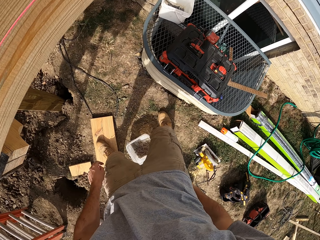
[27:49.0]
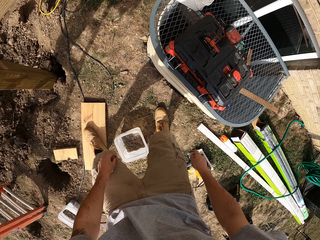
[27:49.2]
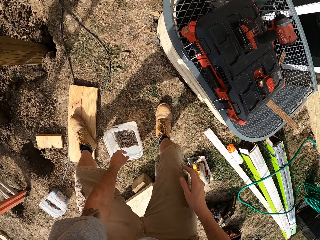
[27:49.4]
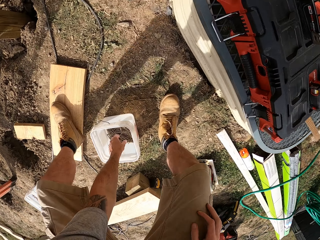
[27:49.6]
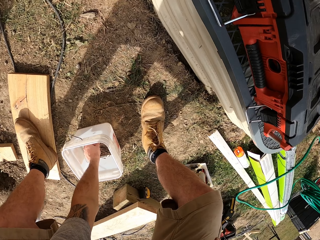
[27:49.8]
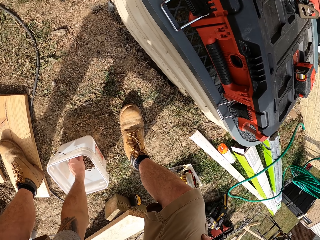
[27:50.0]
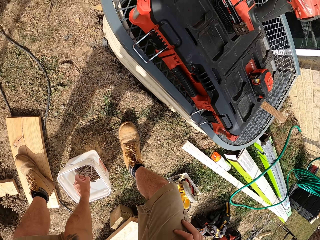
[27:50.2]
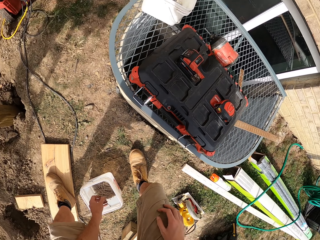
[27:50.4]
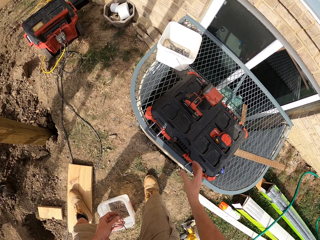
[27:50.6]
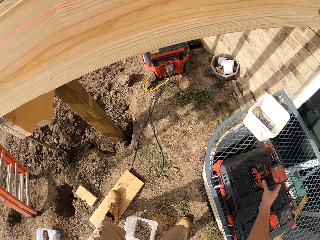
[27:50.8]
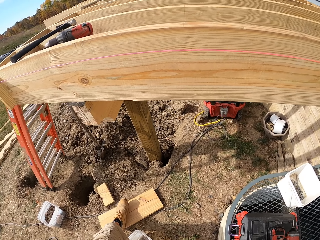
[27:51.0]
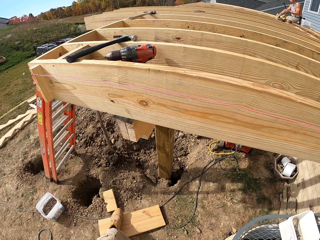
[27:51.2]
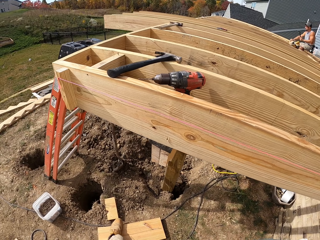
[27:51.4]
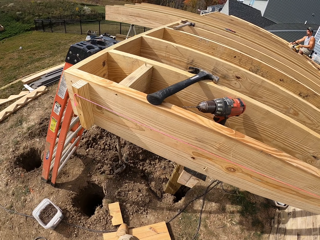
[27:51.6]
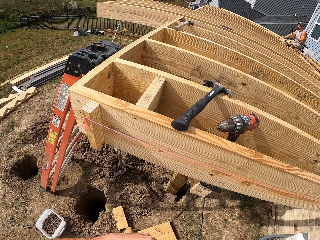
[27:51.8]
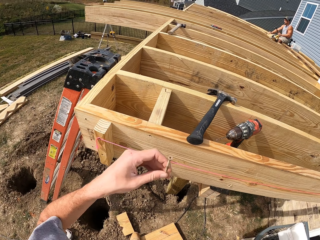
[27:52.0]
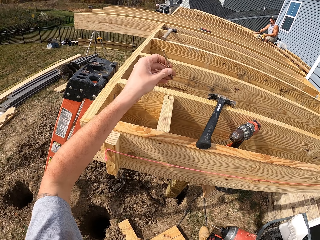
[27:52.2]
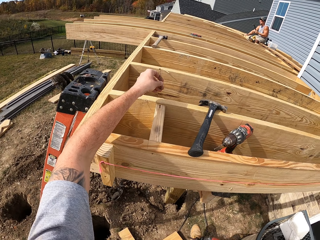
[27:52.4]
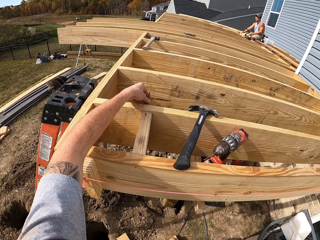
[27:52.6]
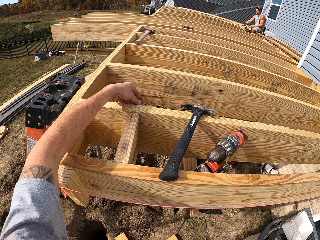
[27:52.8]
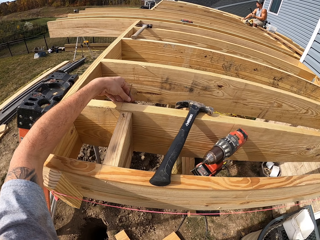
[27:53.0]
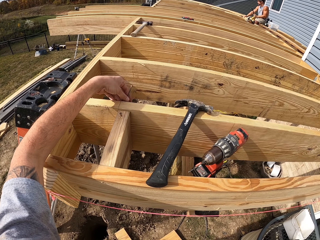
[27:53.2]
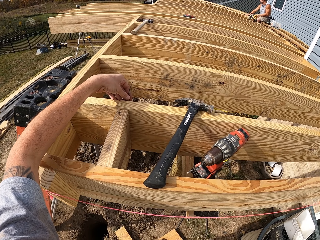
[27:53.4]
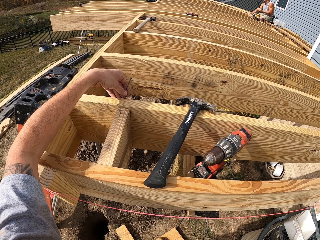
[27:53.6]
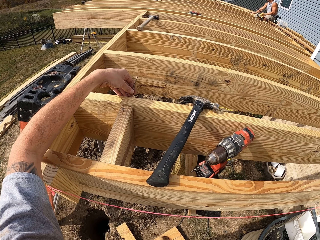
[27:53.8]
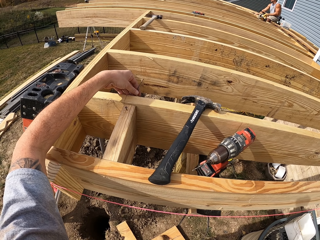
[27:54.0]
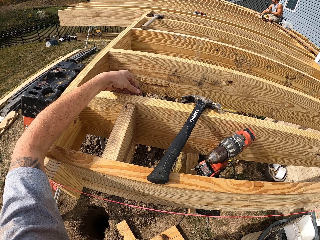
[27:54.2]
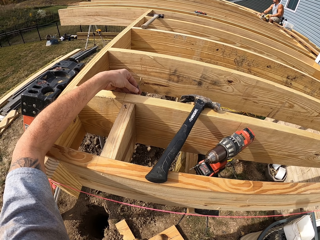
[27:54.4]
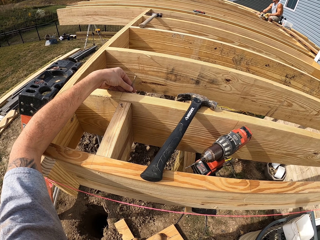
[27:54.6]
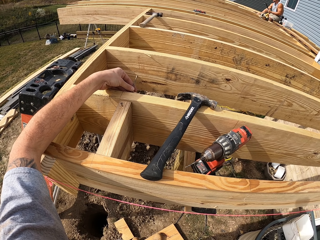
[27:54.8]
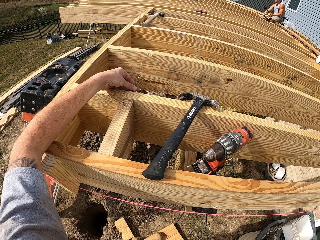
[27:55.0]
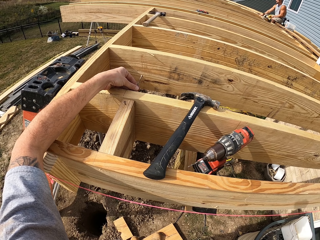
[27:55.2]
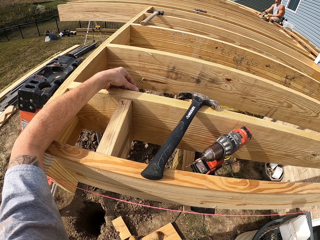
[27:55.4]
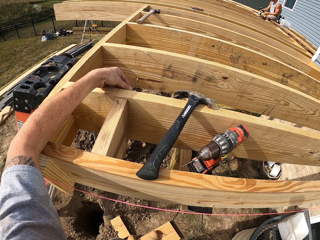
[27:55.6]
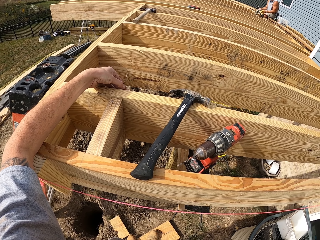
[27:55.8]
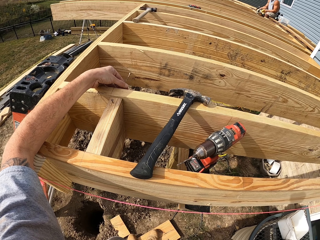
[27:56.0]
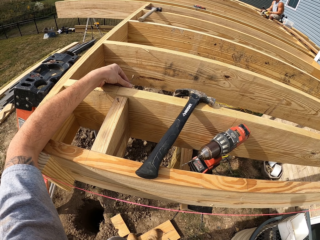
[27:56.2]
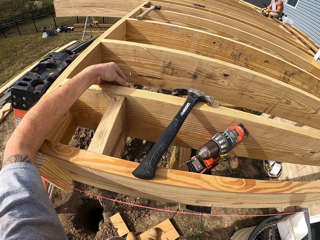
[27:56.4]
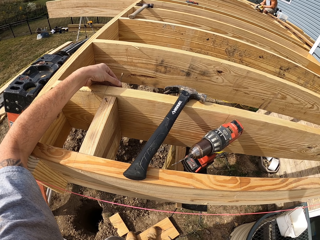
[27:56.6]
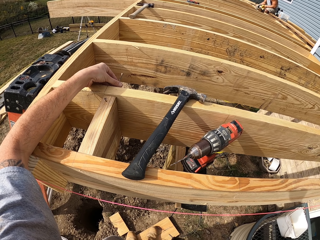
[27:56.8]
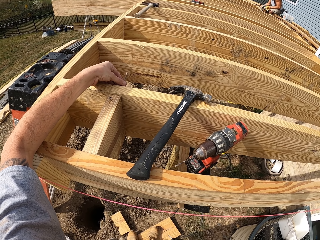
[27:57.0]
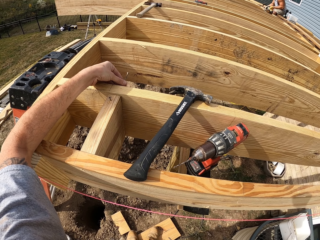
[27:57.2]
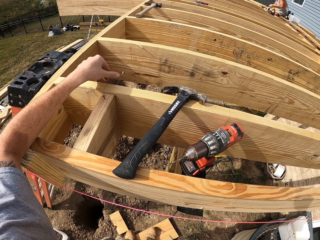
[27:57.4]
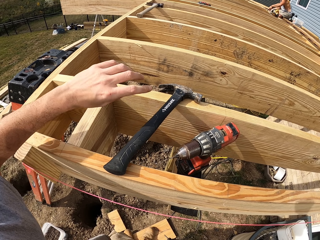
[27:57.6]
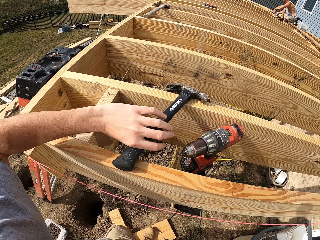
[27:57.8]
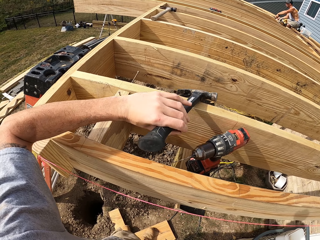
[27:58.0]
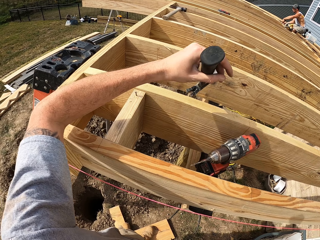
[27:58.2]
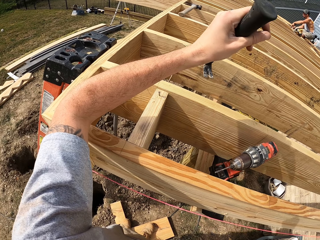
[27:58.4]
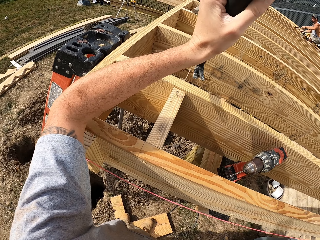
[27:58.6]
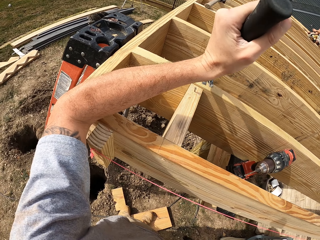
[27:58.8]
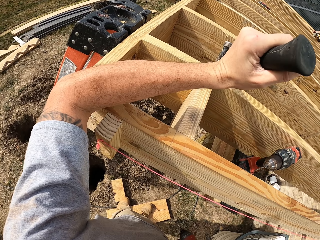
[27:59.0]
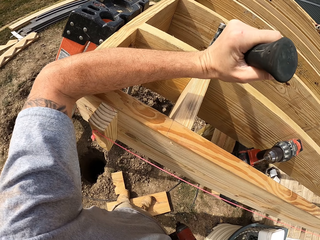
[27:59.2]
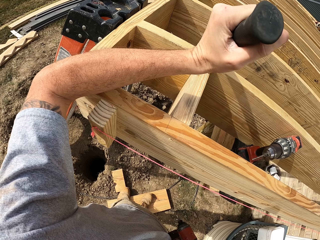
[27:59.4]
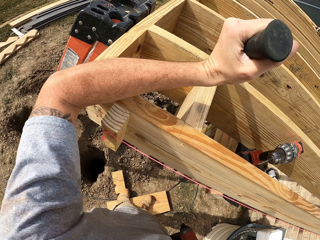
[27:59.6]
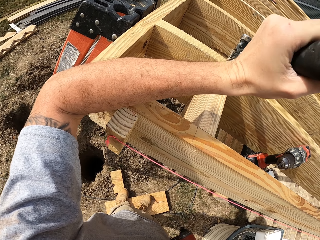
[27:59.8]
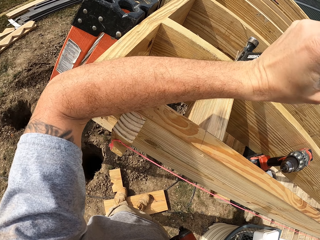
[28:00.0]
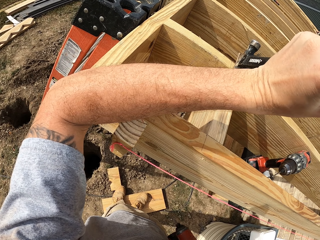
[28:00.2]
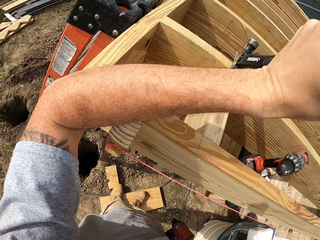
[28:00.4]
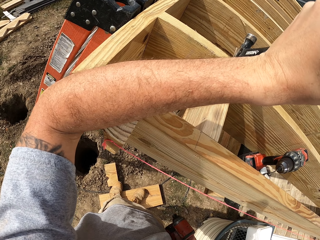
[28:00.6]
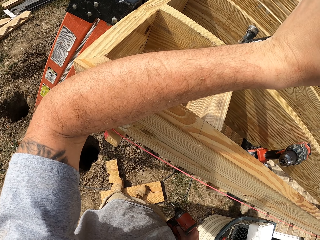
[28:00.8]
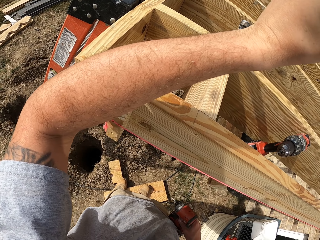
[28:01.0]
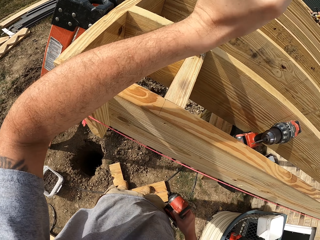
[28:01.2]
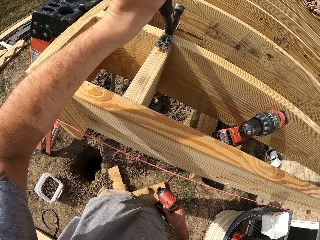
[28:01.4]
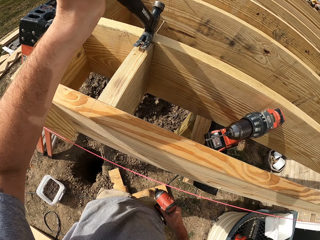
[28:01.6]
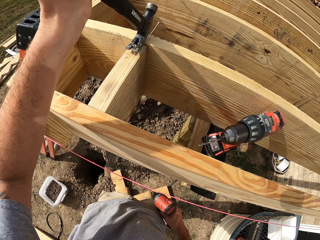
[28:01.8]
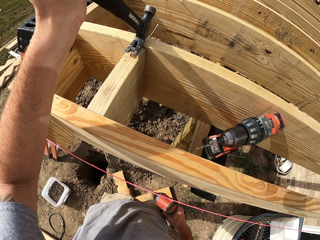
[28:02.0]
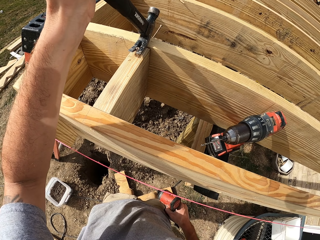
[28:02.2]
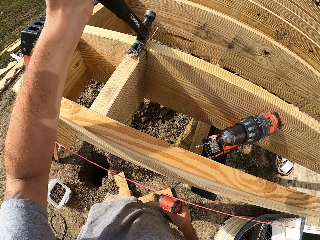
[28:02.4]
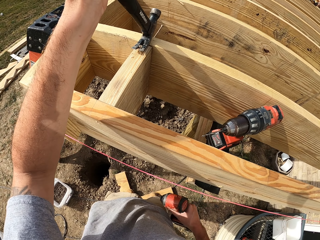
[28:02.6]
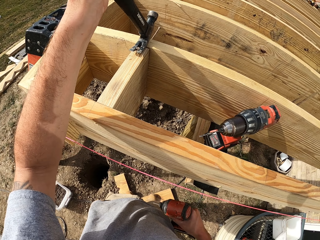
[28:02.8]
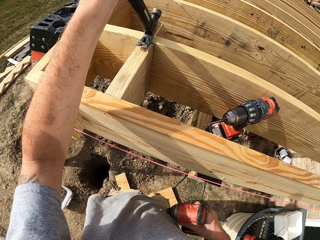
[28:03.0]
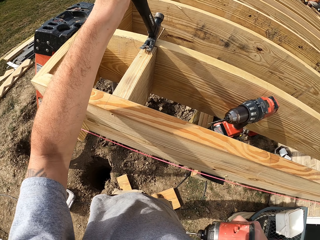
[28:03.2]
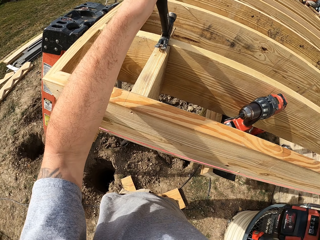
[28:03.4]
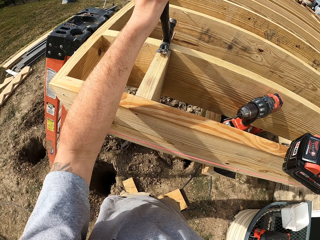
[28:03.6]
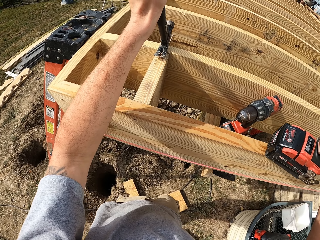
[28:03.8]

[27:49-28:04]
The camera wearer picks up nails. They fix the nails with the drill driver. They put a nail in the wood. They pick up a hammer. They pull a nail with the hammer.

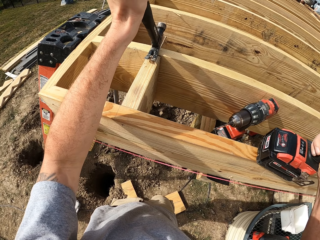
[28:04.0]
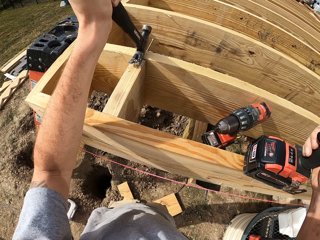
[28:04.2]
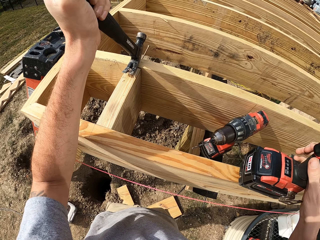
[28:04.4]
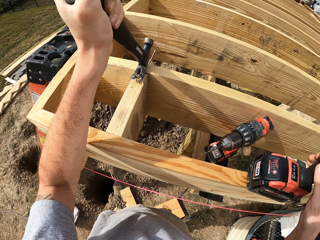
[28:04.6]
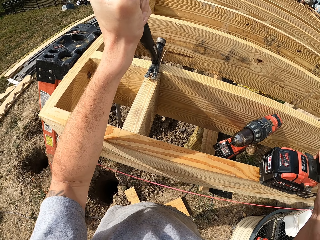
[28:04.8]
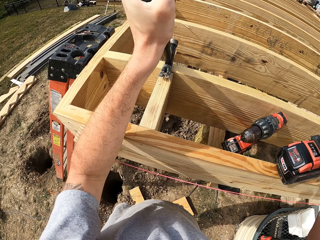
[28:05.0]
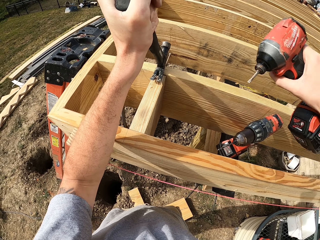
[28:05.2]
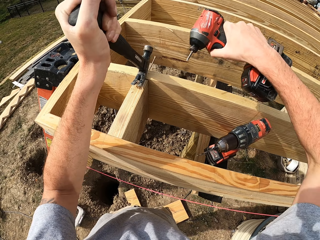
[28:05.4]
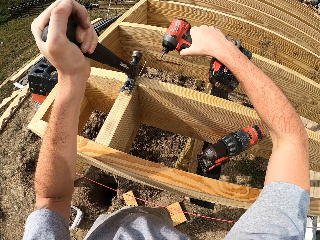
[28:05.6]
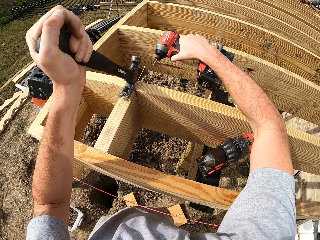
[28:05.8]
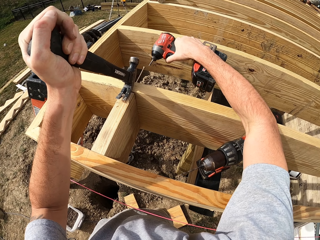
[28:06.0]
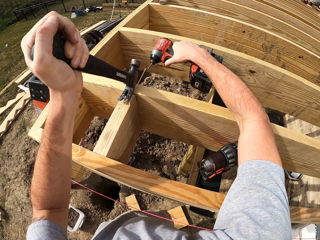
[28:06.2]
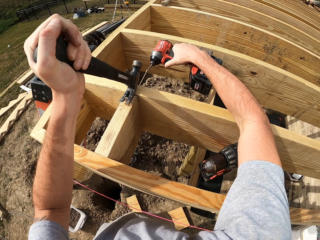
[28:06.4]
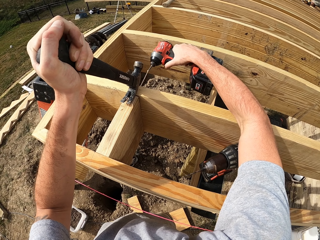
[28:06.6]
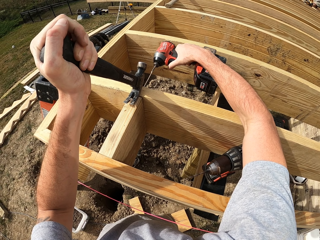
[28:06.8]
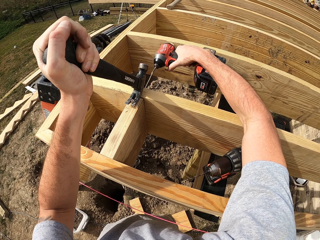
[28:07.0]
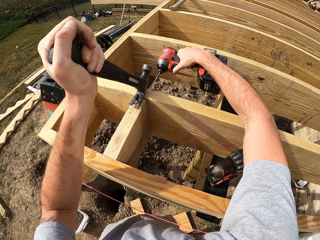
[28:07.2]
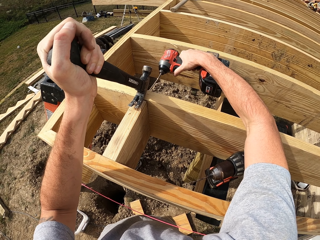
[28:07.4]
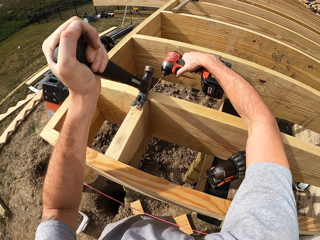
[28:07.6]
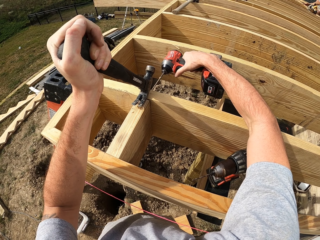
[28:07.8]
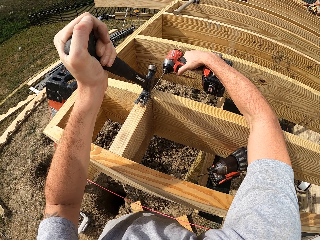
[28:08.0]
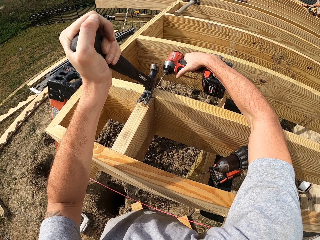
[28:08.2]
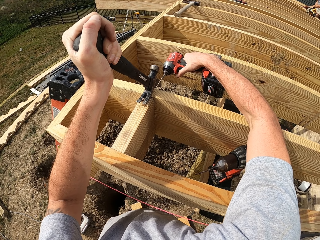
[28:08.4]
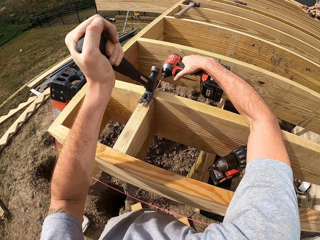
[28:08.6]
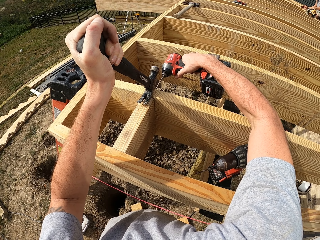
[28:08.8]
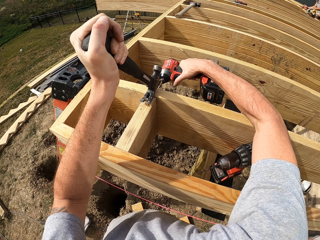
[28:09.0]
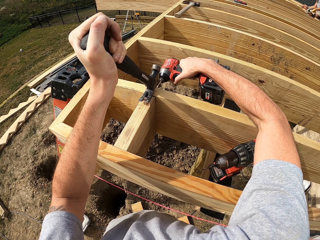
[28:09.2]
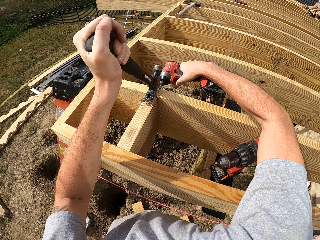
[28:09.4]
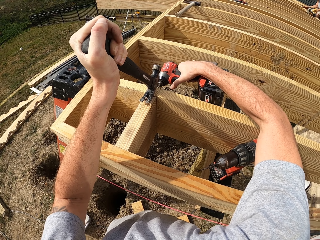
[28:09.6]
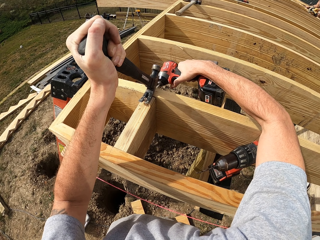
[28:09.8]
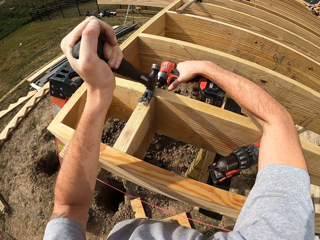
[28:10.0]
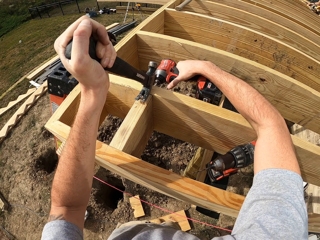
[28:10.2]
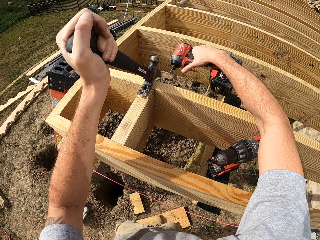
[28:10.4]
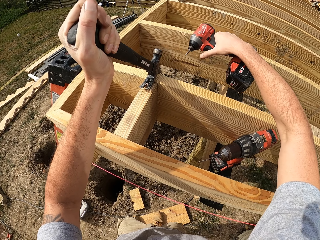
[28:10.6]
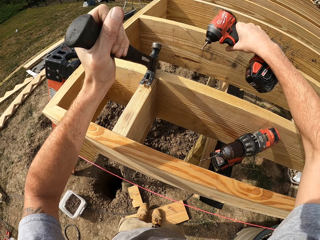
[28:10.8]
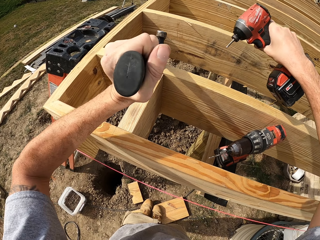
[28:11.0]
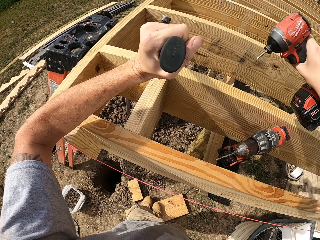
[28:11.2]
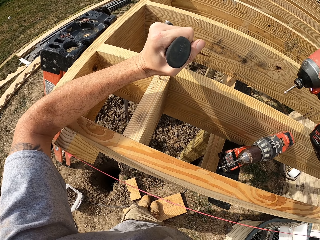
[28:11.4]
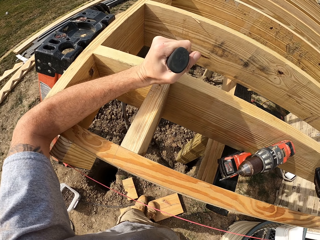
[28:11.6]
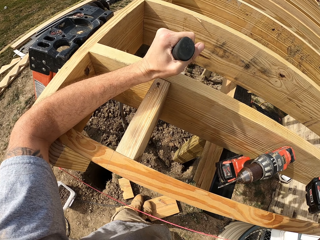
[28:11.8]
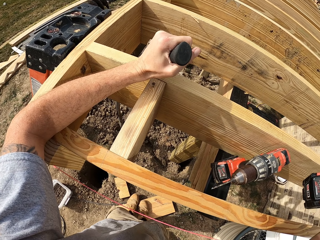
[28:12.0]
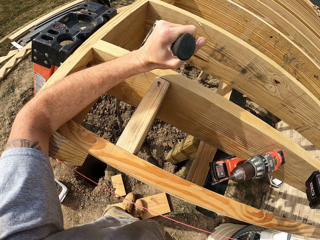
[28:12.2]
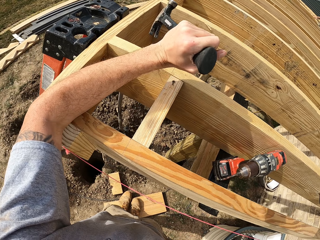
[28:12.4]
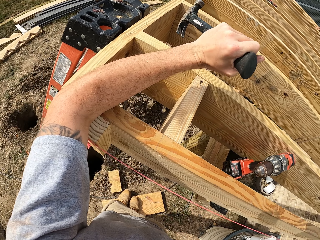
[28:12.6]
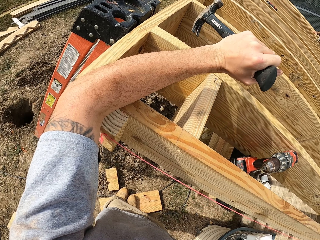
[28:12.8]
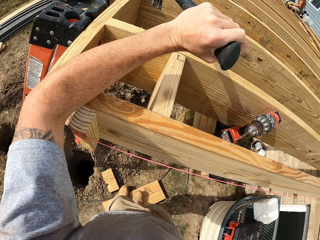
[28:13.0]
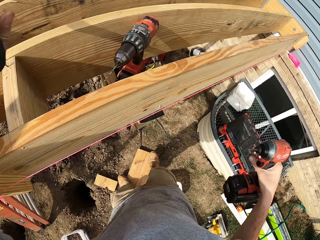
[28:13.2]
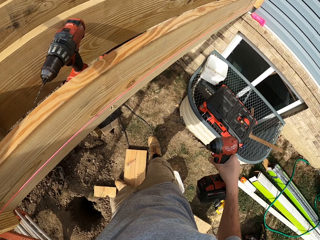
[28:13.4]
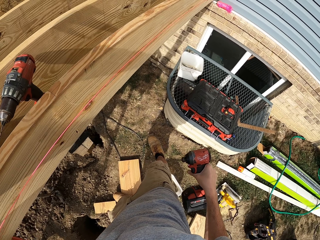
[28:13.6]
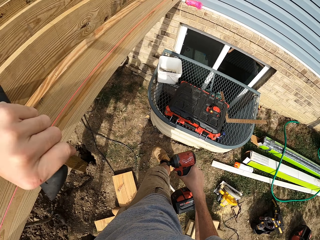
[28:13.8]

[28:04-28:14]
The camera wearer inserts a drill bit in the wood with a drill. They hold a hammer.
